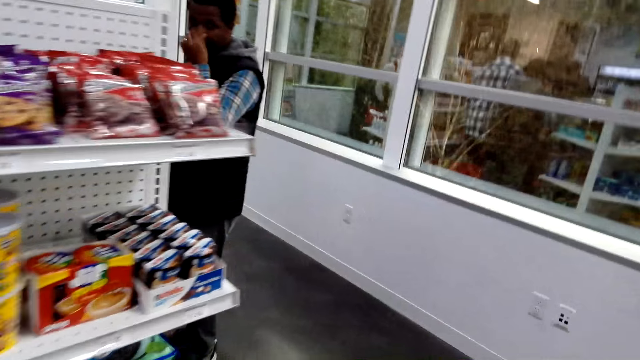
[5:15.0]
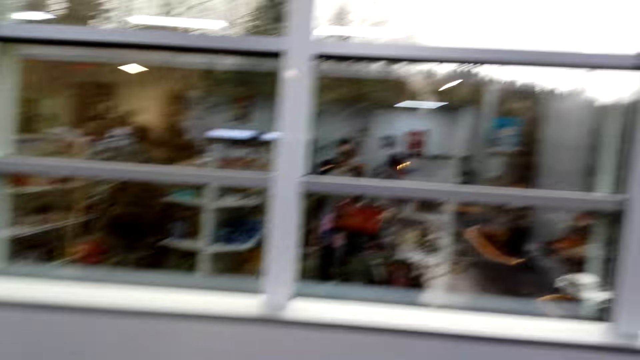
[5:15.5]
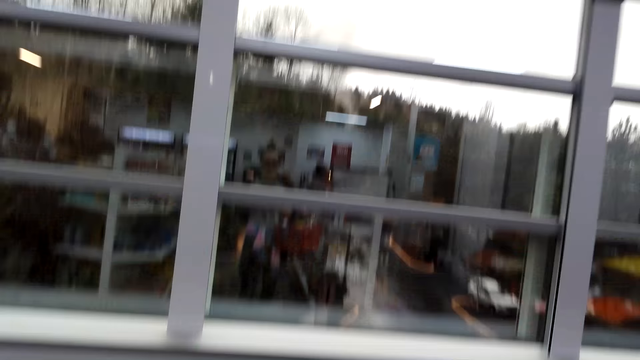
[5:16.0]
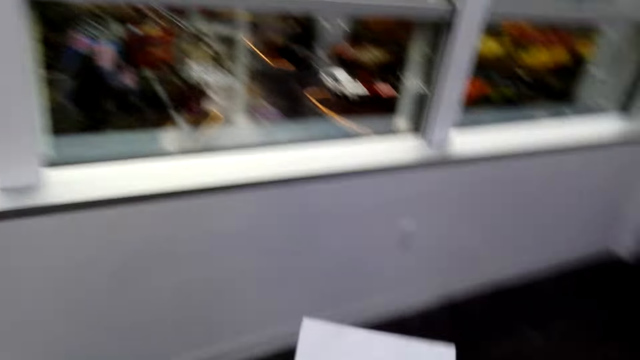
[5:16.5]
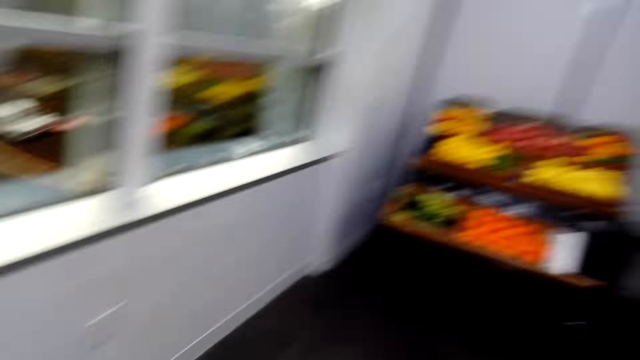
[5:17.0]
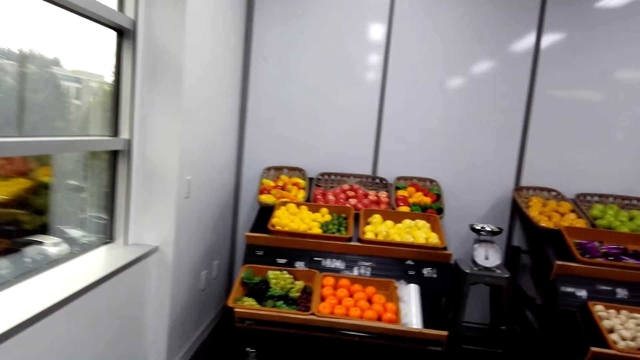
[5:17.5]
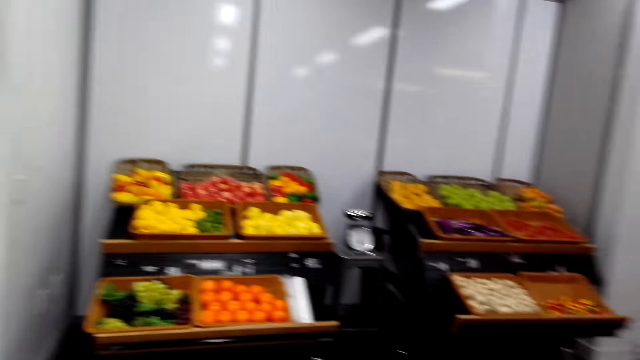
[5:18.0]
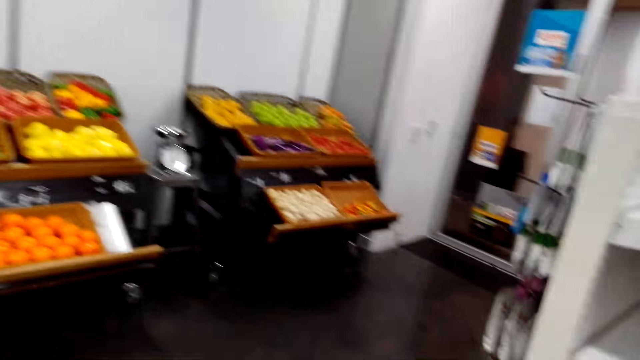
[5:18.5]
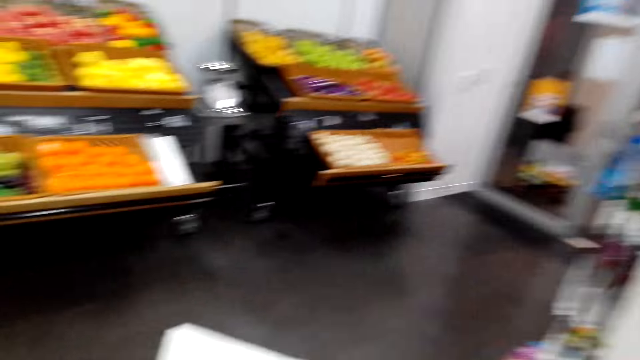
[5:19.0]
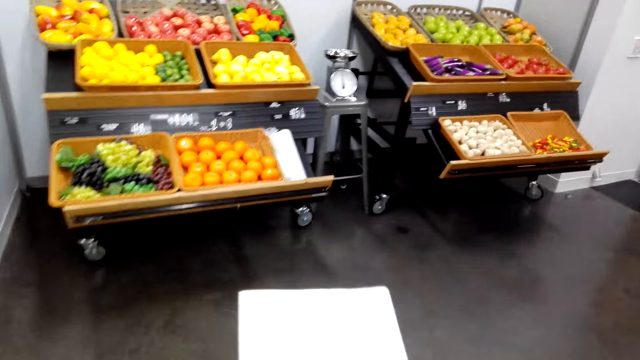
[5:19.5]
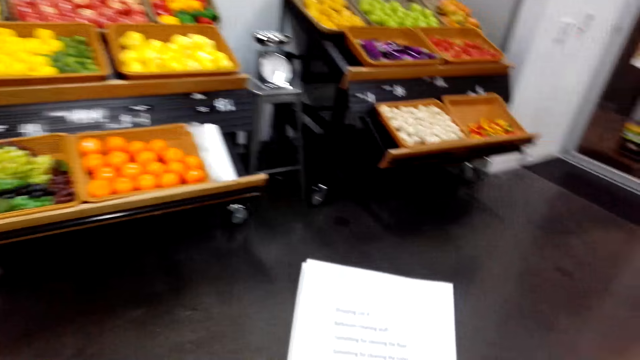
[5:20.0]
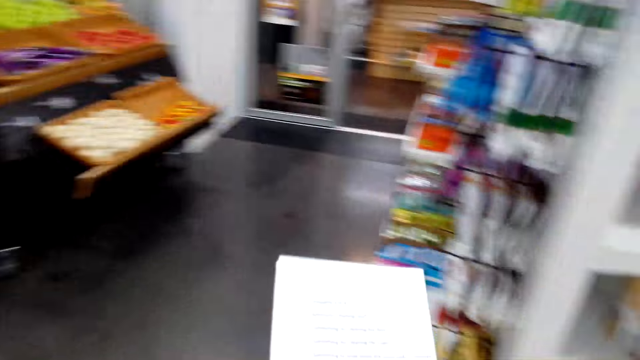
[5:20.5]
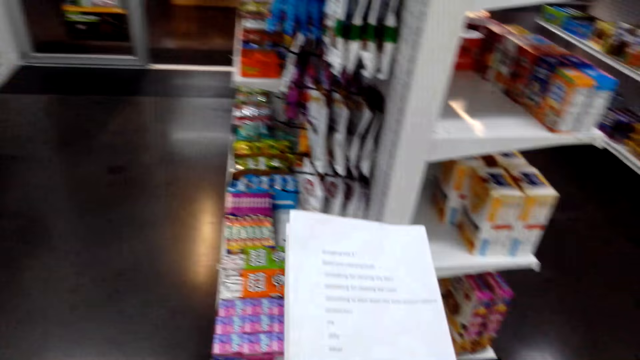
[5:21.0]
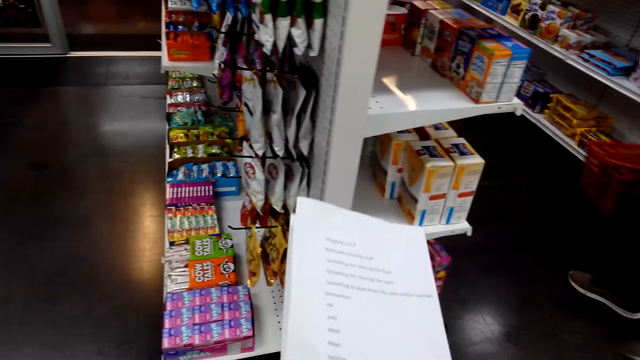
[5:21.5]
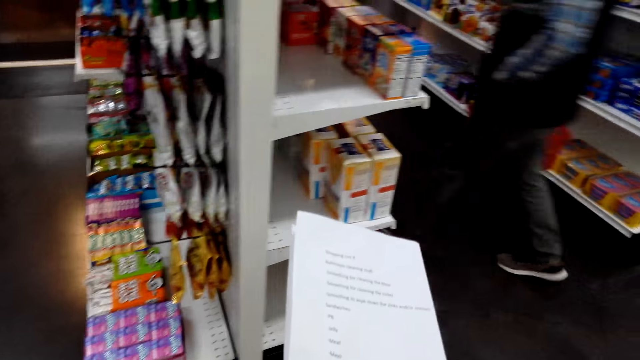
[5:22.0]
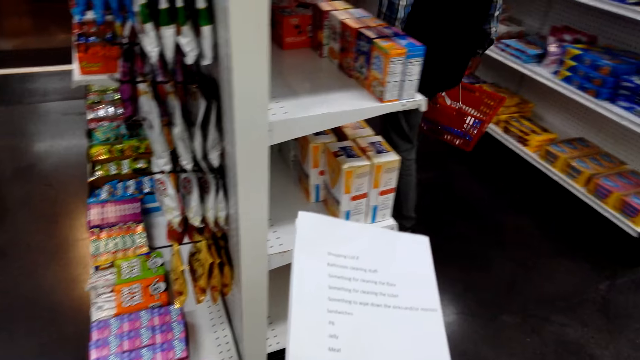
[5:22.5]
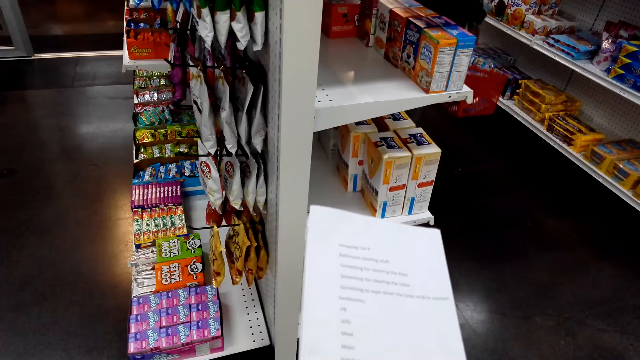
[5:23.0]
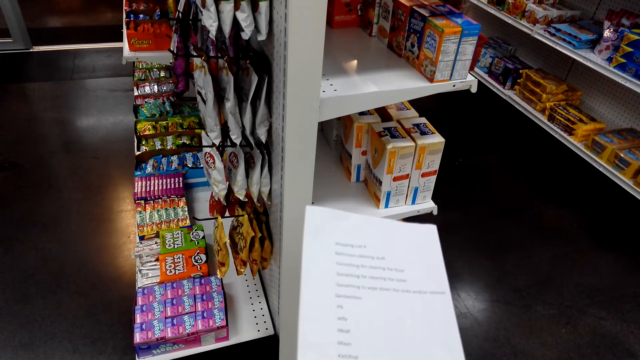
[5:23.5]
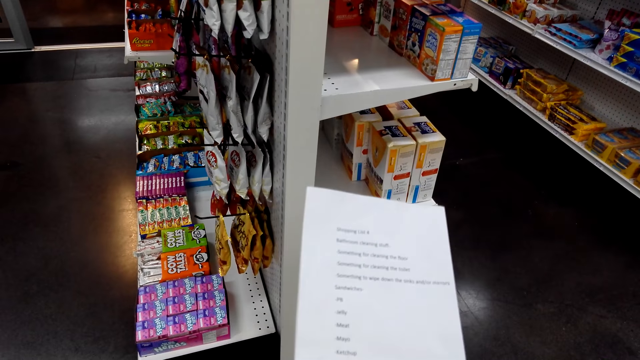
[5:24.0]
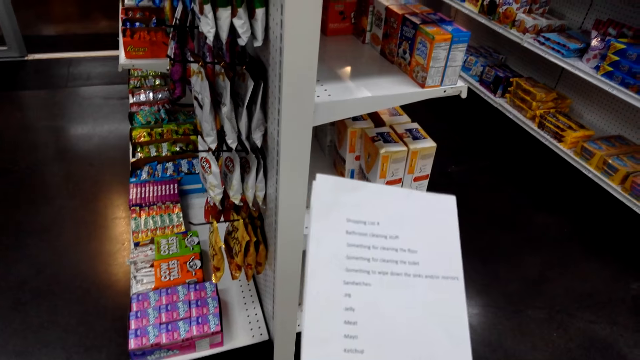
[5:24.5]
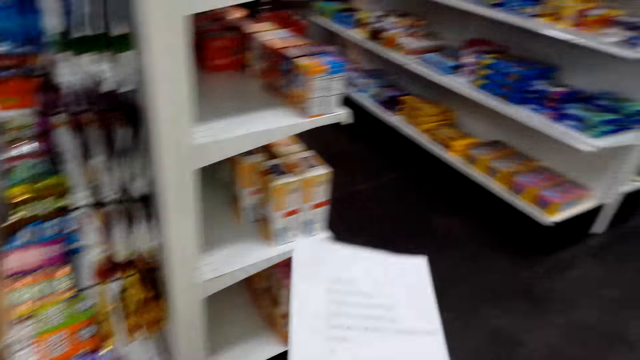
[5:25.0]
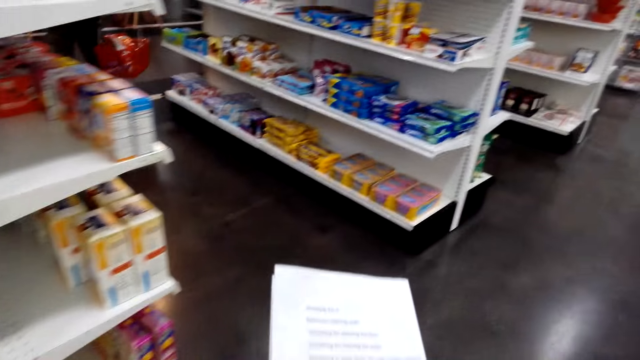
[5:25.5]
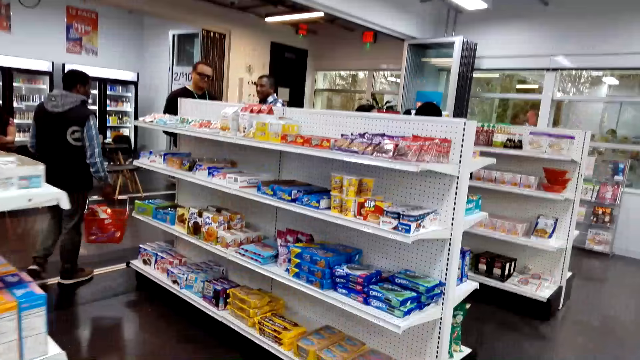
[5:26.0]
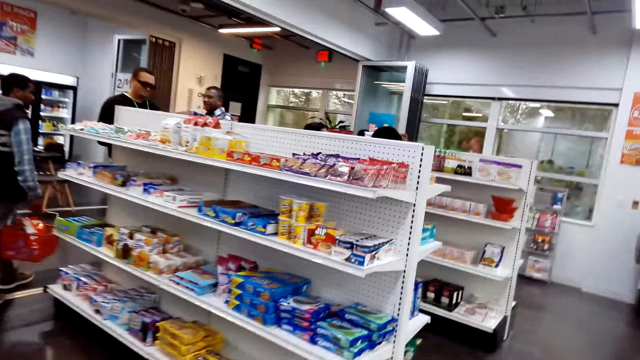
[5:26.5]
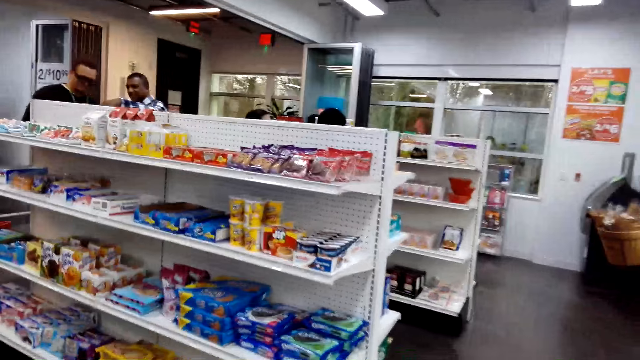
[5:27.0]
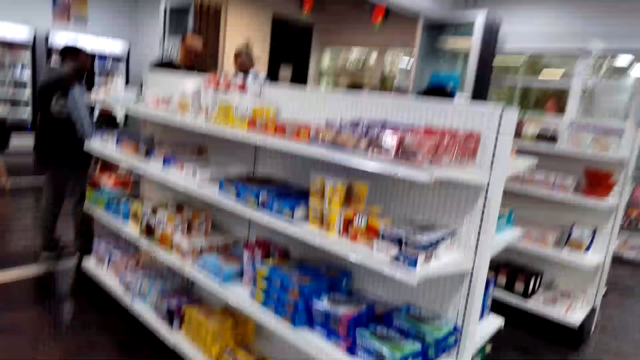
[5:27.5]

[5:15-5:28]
The camera wearer reads a paper. They shop for a while.

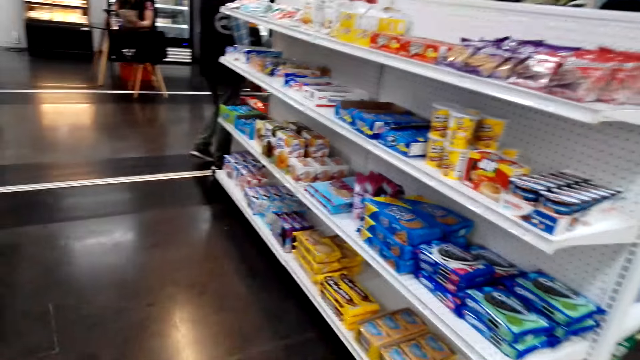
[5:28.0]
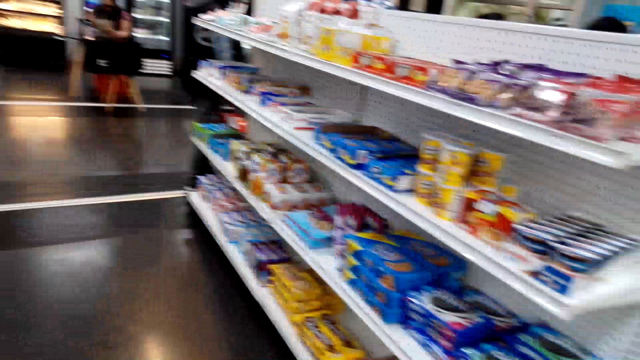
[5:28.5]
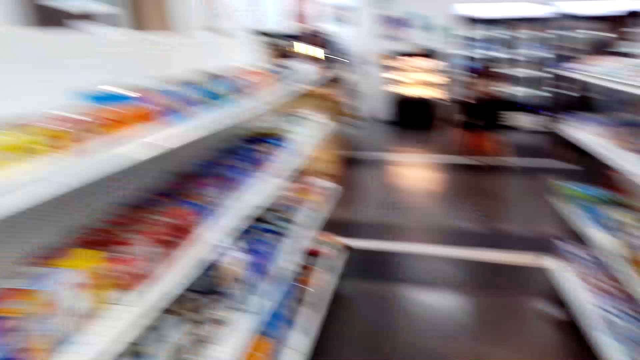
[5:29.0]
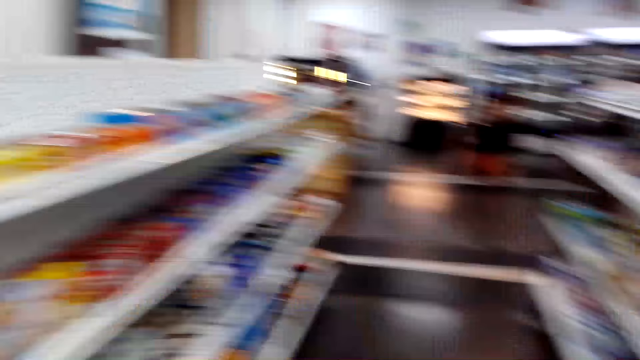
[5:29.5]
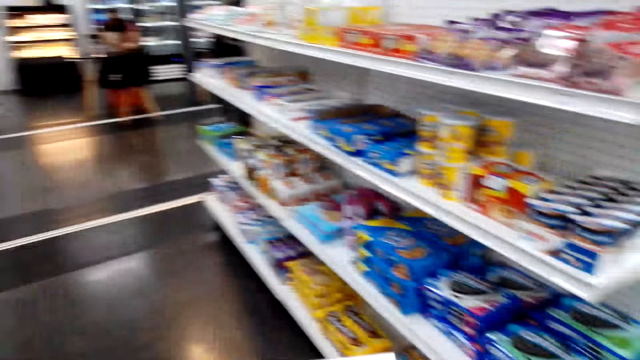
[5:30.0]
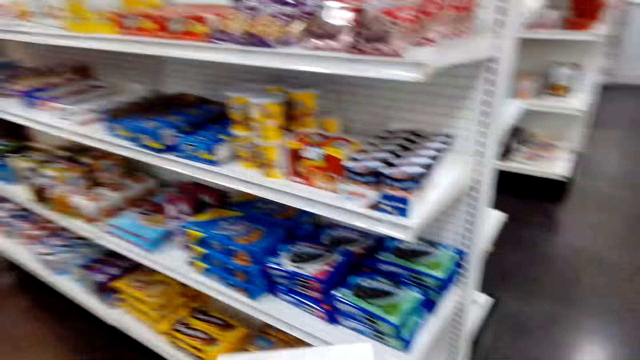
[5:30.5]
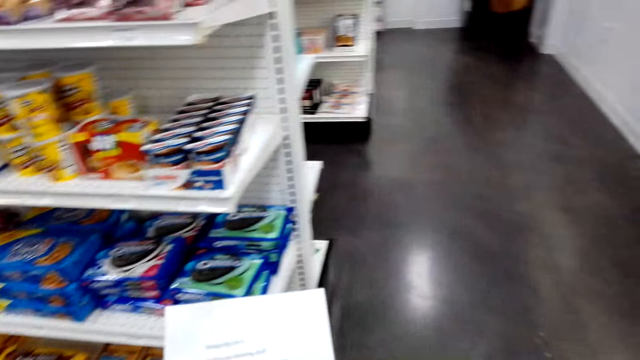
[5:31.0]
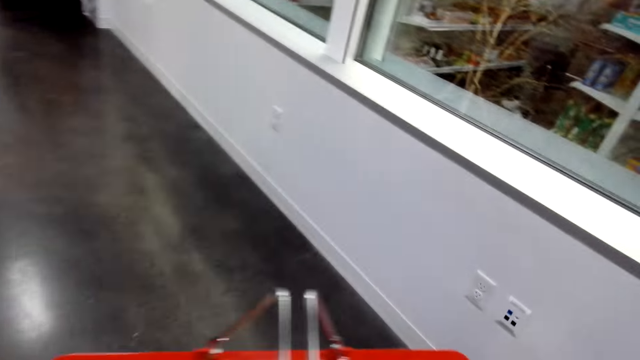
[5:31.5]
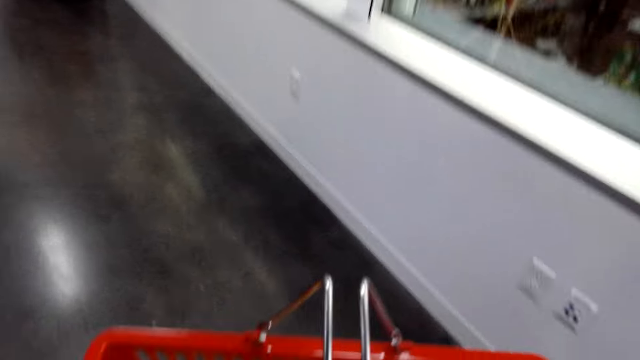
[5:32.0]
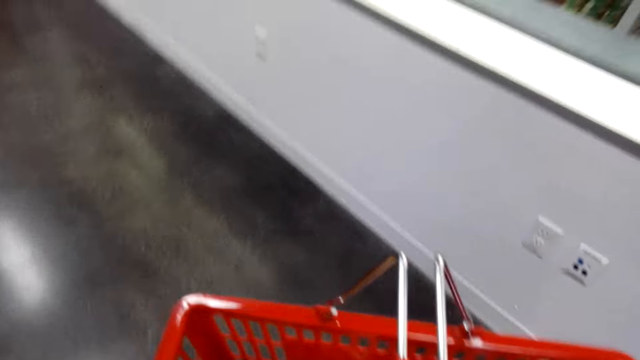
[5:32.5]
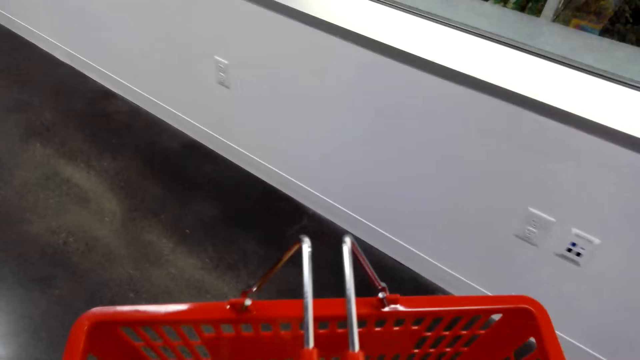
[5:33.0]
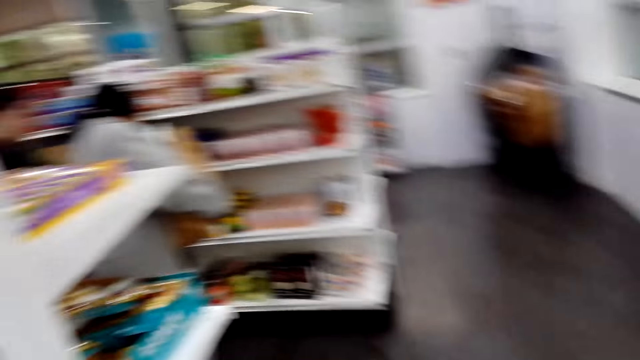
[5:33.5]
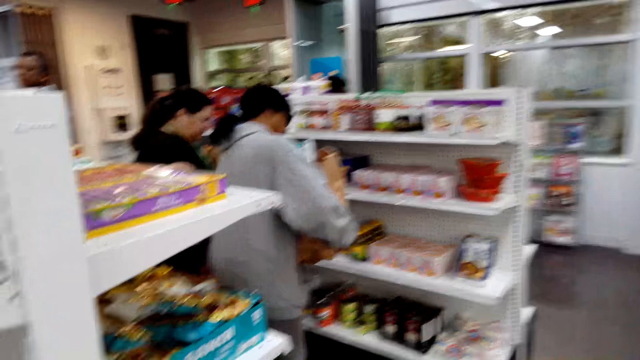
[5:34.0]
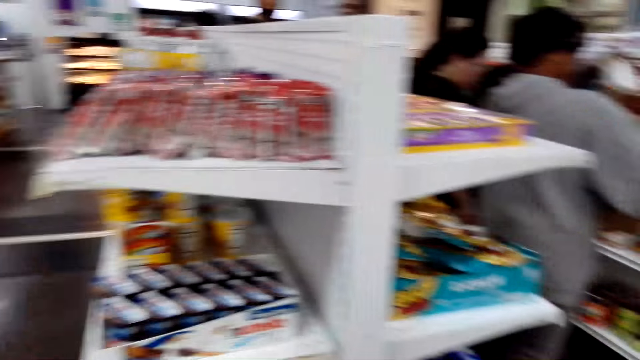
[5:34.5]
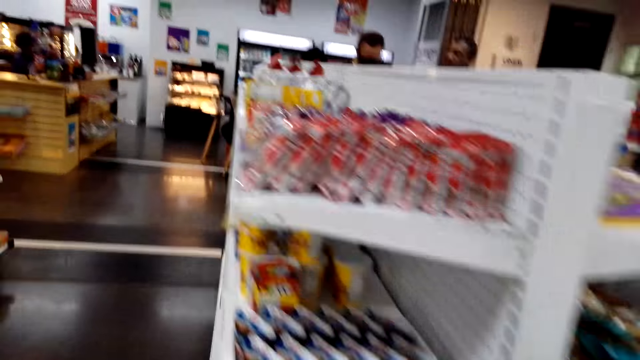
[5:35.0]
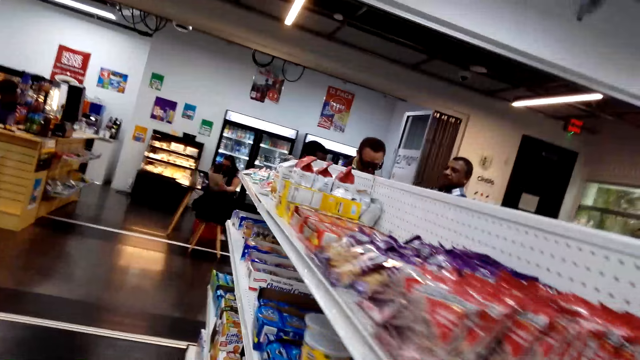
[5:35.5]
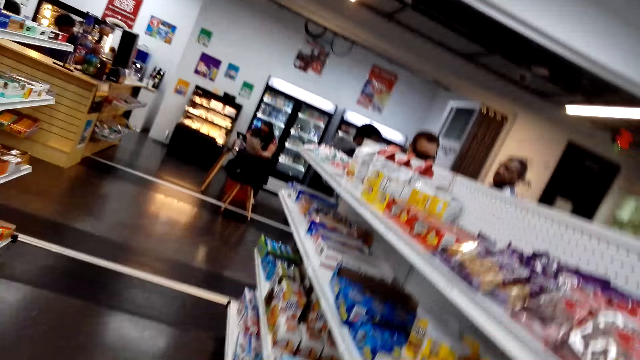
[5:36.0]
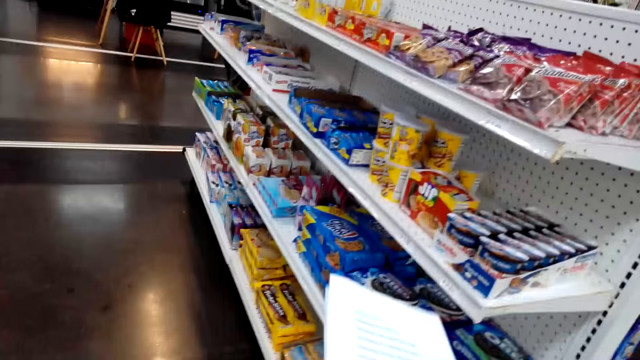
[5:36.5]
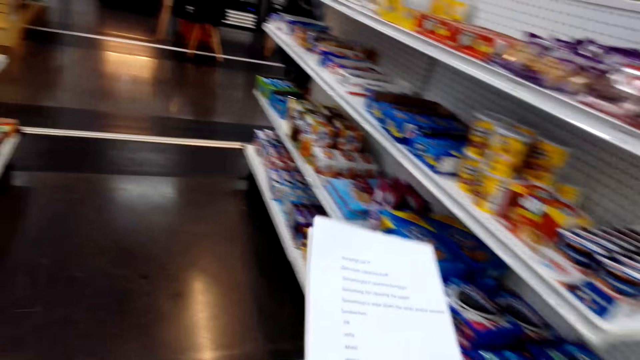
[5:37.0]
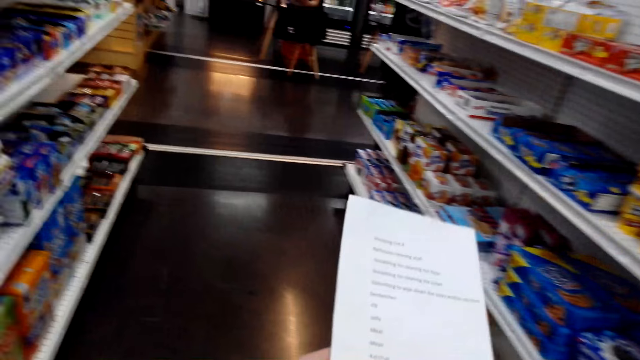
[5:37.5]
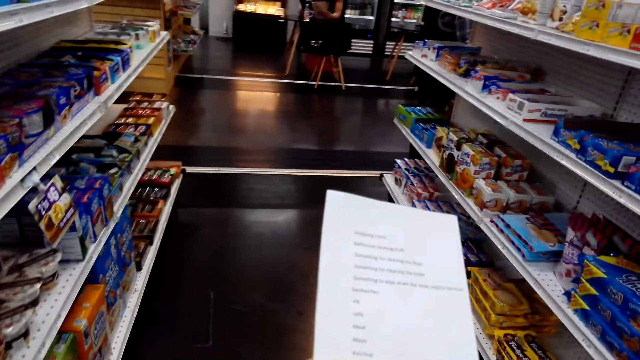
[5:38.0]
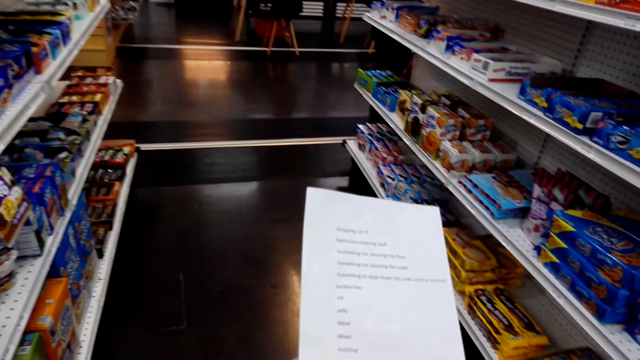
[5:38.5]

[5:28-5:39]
The camera wearer looks through the shelves. They hold a basket. They look at the shopping list.
